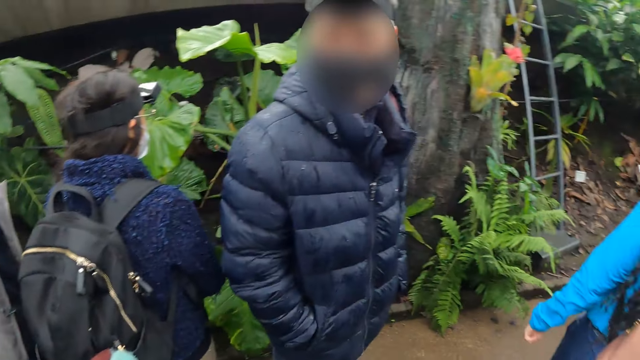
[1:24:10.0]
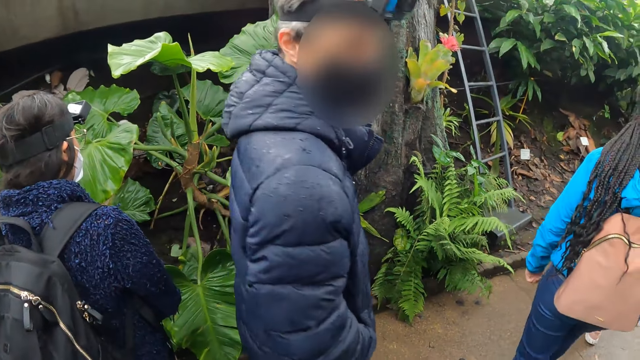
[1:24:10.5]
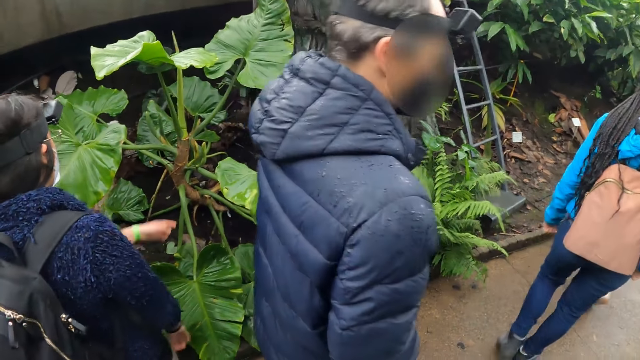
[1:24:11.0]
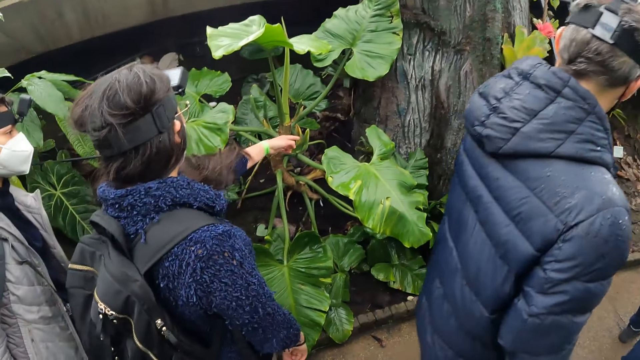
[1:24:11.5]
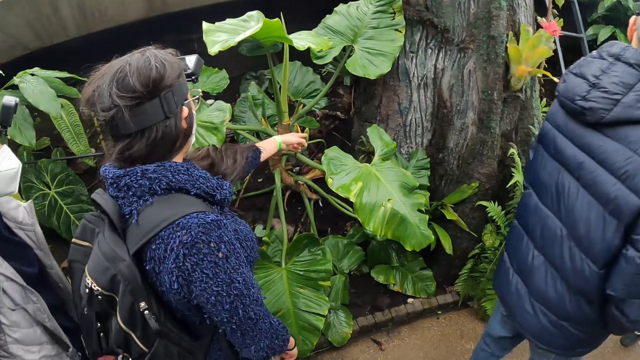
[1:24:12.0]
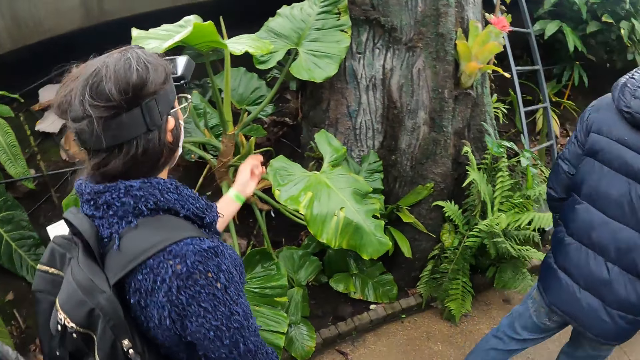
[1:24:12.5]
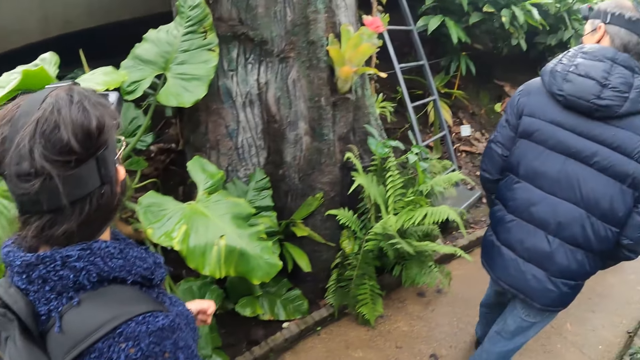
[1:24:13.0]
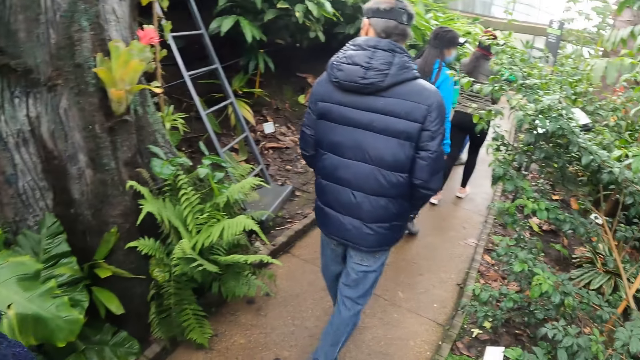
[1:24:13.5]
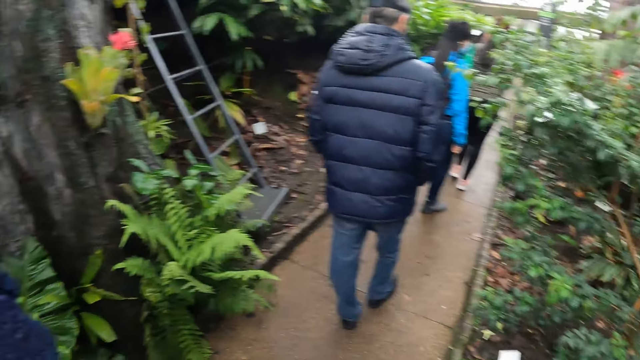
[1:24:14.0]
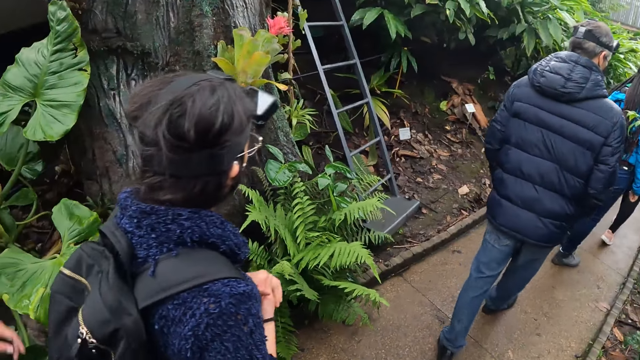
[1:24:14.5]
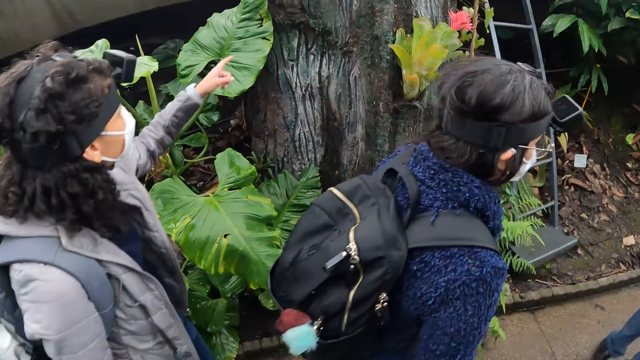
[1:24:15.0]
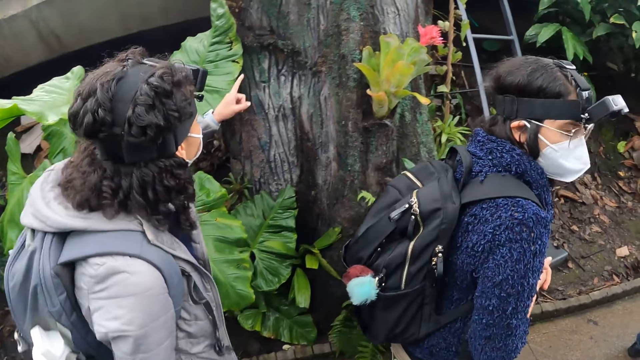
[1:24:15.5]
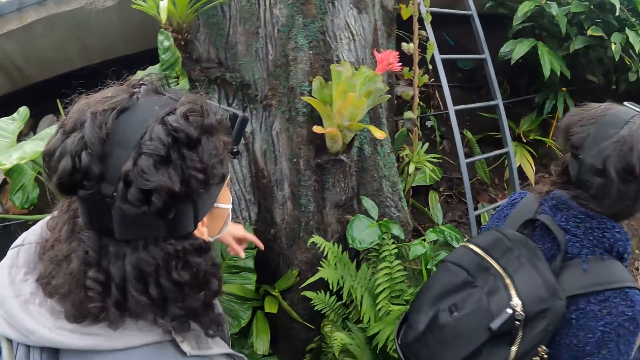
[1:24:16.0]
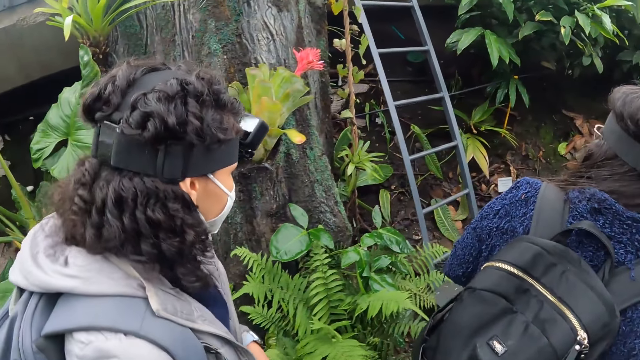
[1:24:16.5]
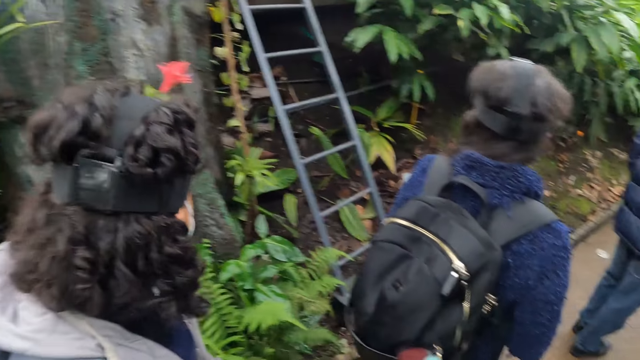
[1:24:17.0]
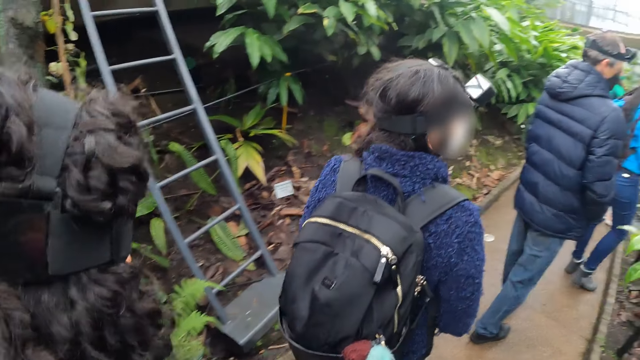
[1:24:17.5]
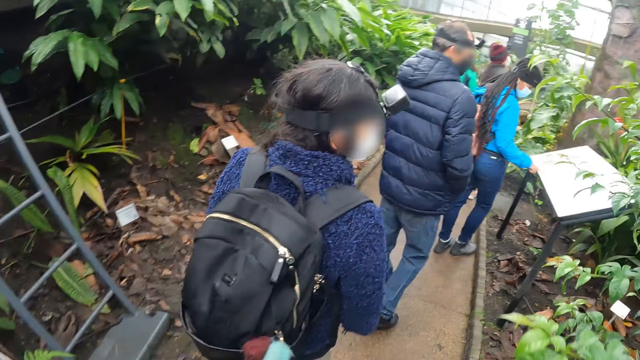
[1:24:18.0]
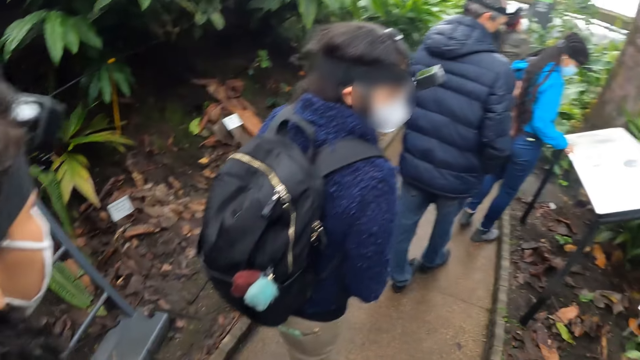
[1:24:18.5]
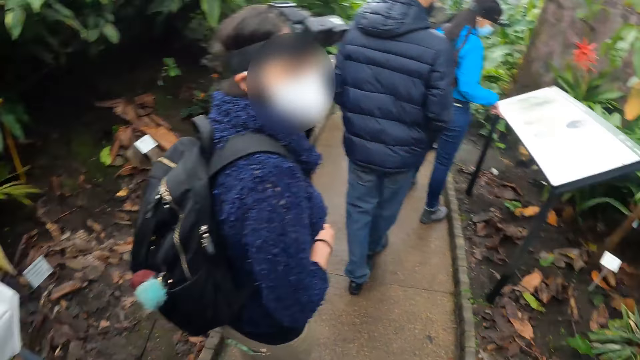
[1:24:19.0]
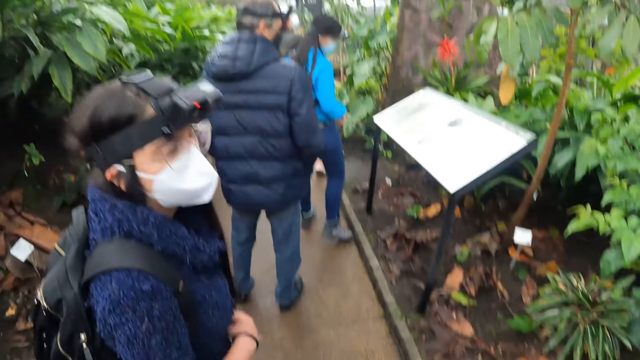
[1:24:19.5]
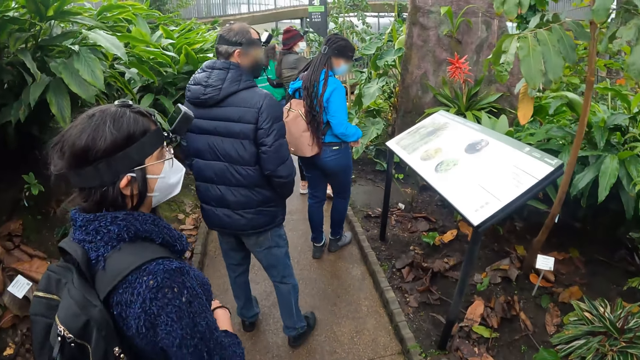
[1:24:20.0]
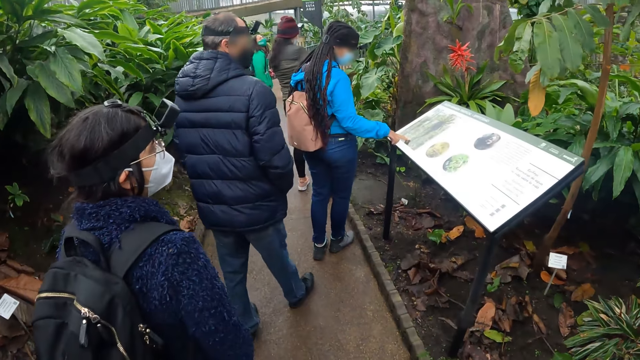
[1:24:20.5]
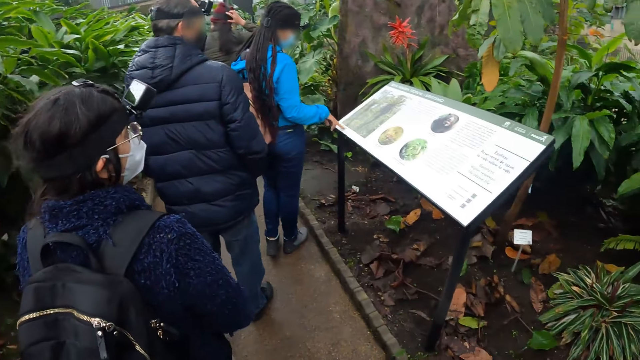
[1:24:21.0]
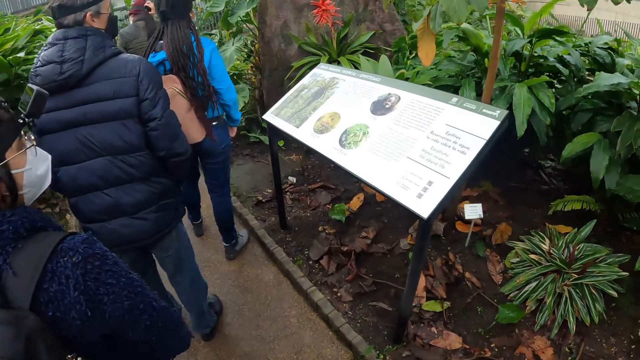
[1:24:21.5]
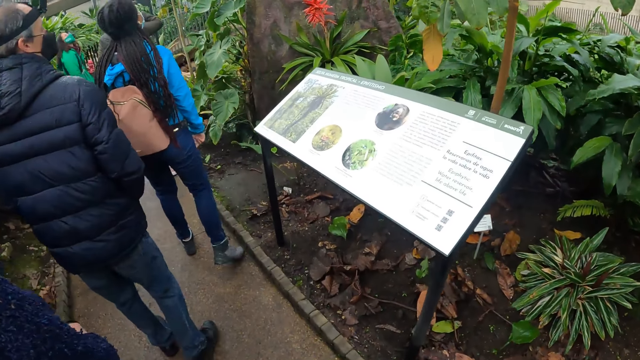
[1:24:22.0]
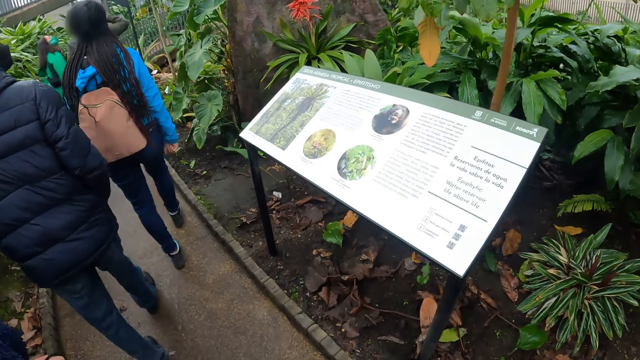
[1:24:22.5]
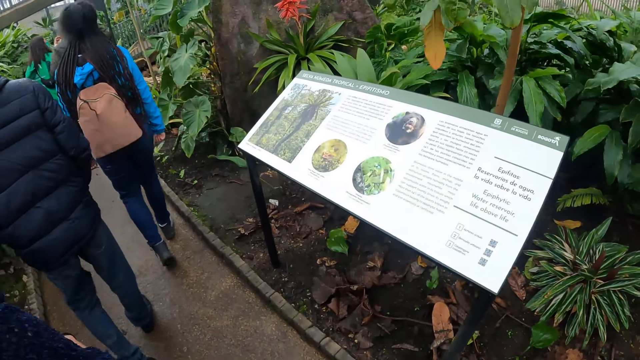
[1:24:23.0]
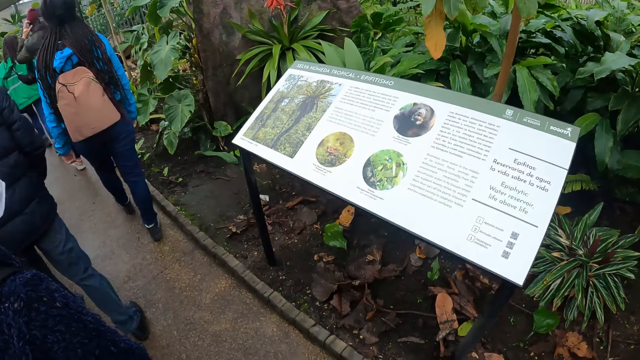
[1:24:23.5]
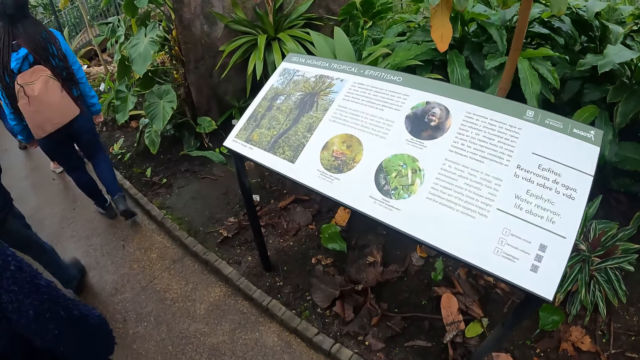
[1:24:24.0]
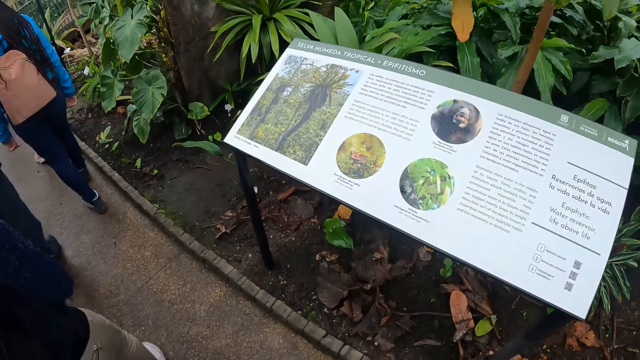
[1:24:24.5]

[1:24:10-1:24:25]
A person walks towards another person. A third person points to the left with her left hand. The camera wearer walks along the foot walk with the group of people. The first person points to the left with her left hand and touches something with her right hand. The third person walks forward. The first person removes her right hand finger from something. The third person looks at the camera wearer. The first person touches something with her right hand finger, removes her right hand finger from something, and walks forward.

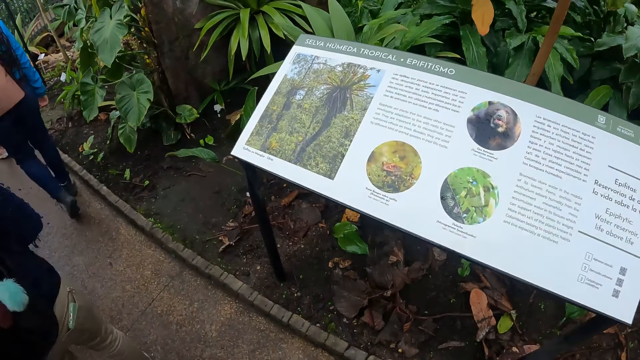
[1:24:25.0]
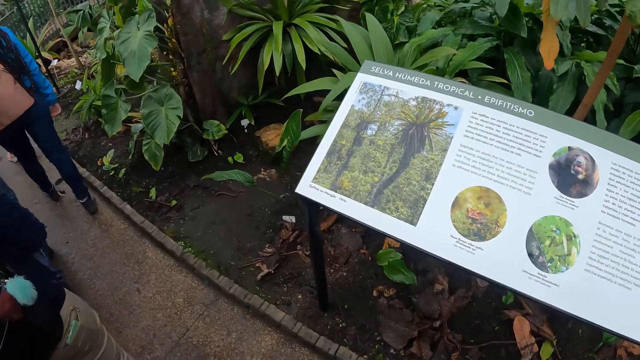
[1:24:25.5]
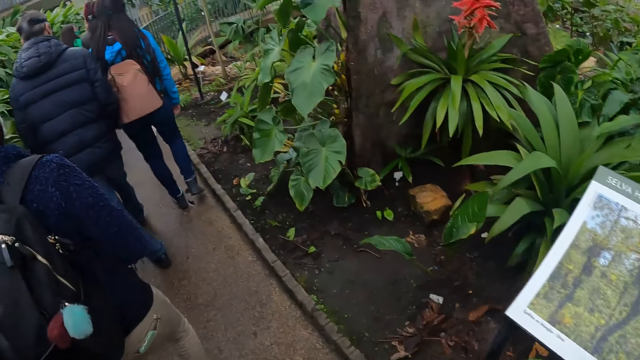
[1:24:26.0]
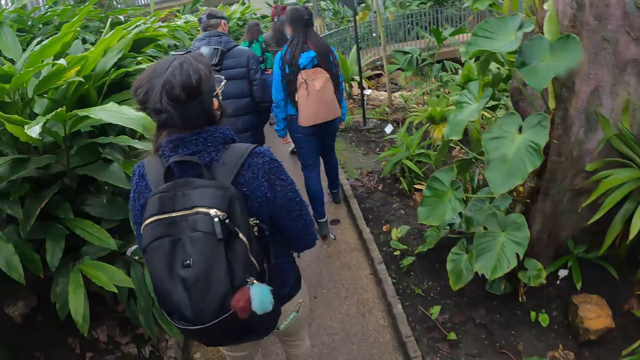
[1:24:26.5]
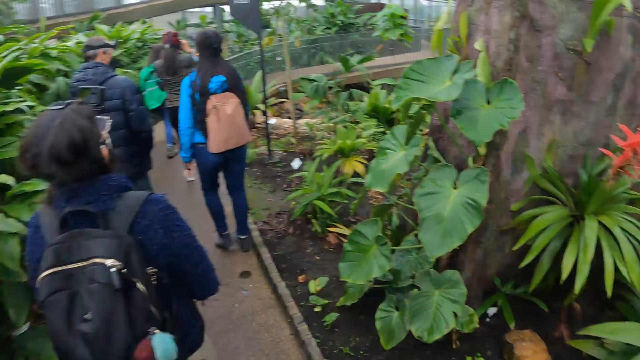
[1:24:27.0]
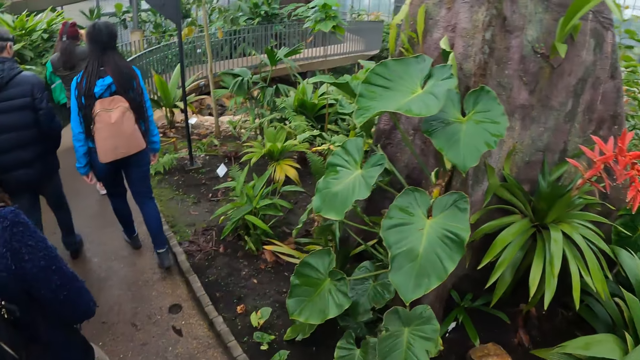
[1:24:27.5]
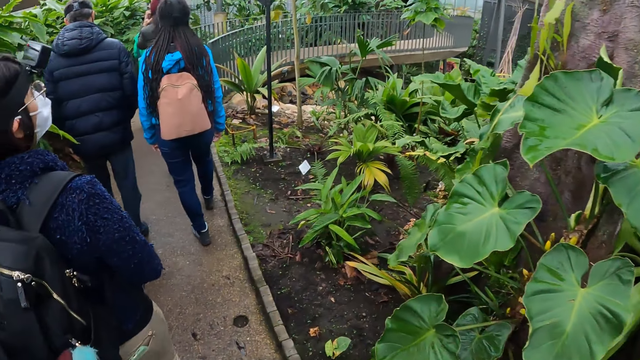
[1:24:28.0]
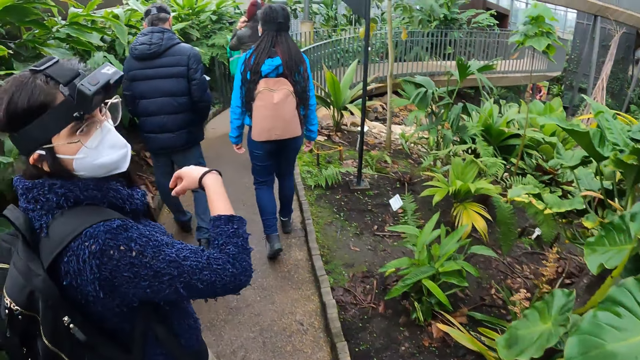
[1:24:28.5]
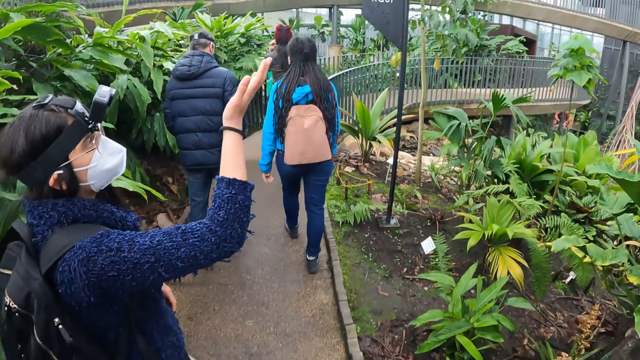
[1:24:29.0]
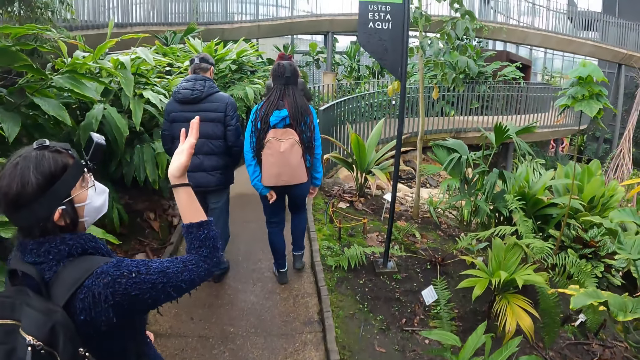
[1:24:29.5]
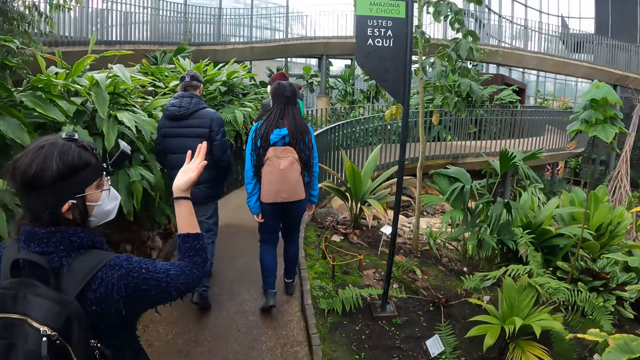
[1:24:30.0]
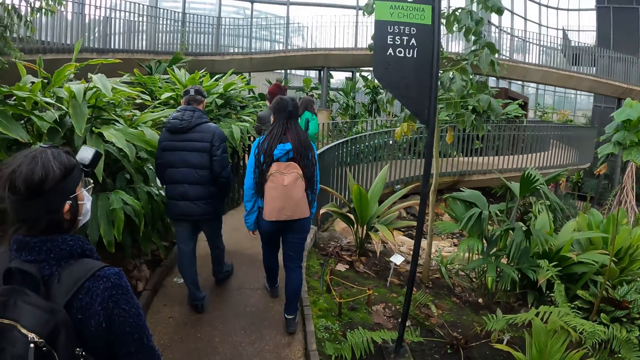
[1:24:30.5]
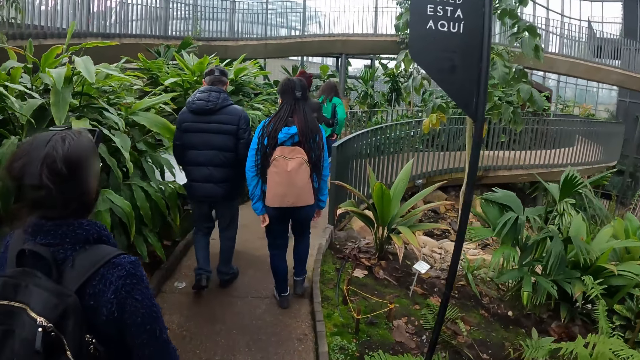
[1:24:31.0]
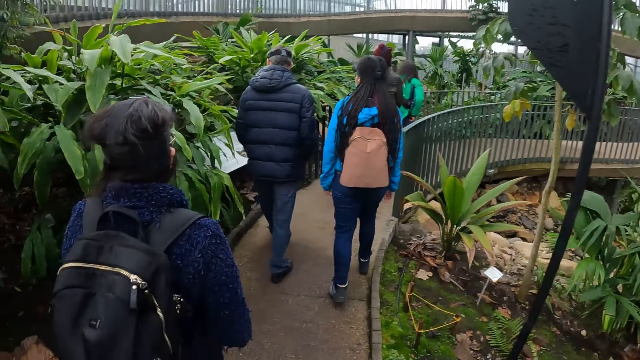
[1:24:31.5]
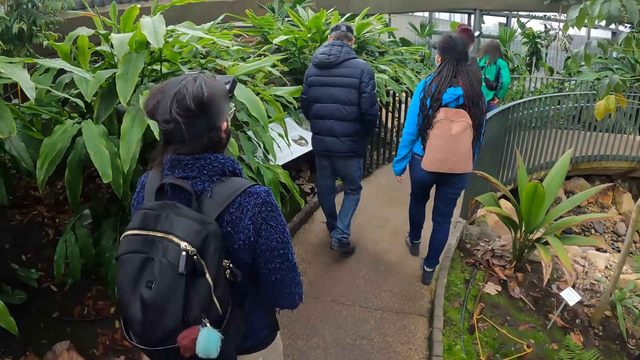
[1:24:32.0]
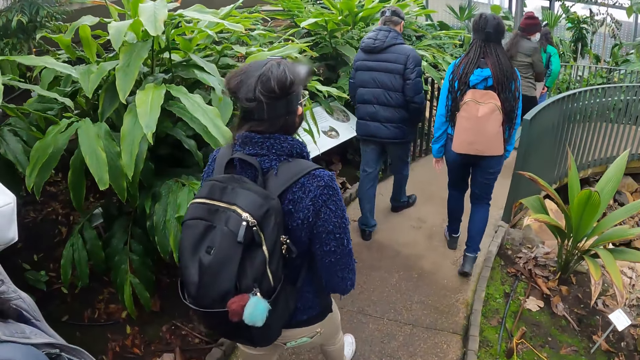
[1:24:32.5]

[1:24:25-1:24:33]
A woman looks at the camera wearer. The camera wearer converses with the woman. The woman raises her right hand and looks up. The woman drops her right hand.
